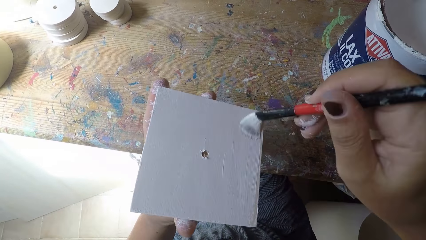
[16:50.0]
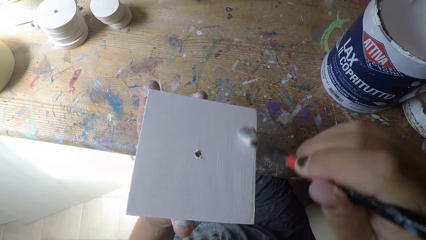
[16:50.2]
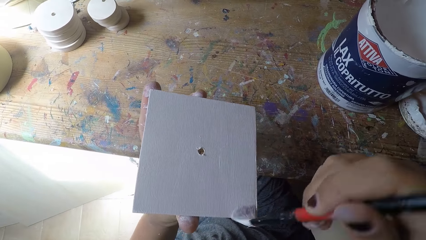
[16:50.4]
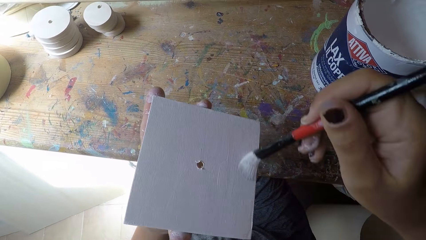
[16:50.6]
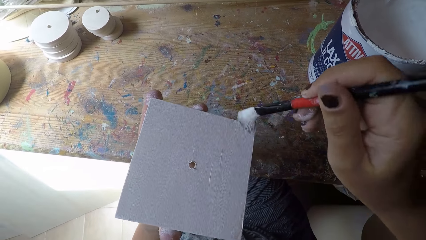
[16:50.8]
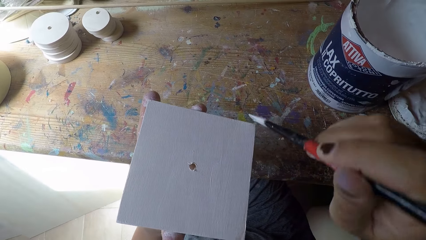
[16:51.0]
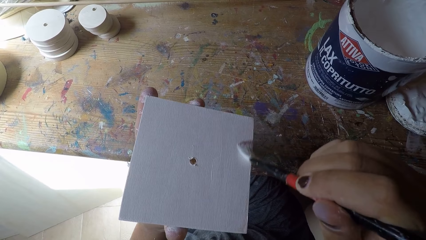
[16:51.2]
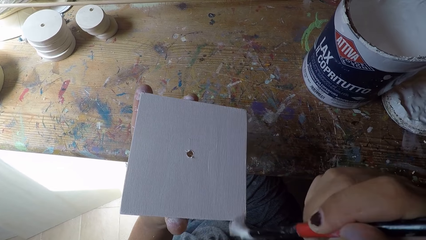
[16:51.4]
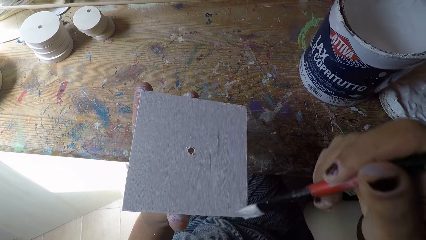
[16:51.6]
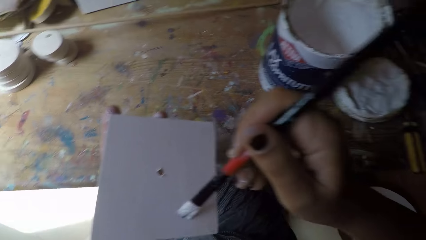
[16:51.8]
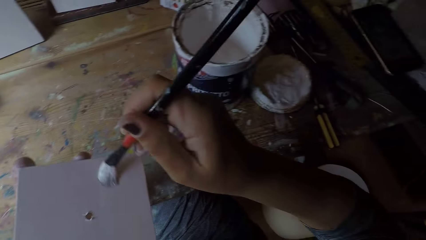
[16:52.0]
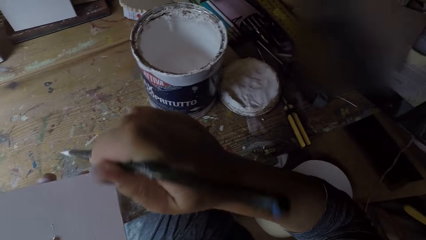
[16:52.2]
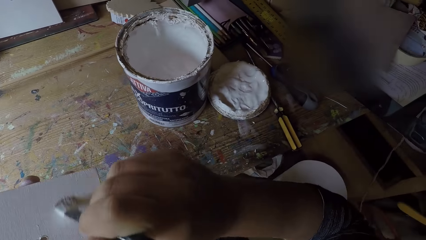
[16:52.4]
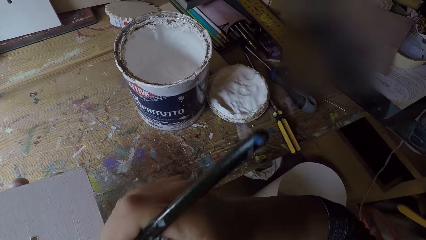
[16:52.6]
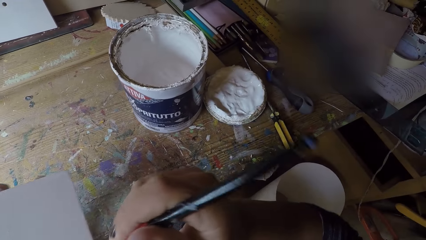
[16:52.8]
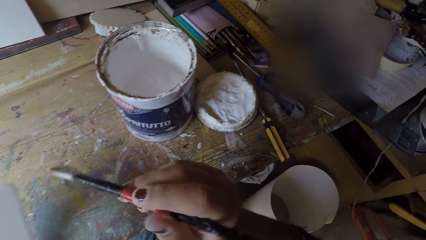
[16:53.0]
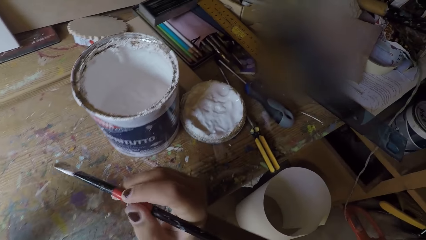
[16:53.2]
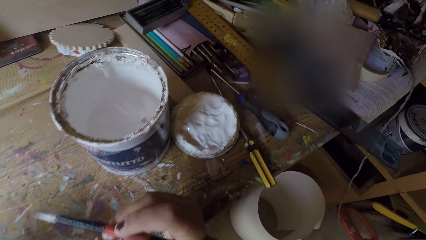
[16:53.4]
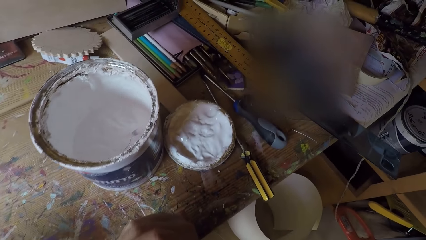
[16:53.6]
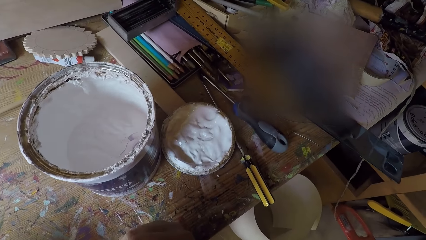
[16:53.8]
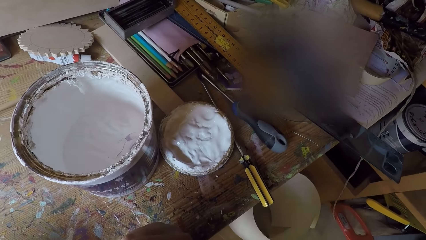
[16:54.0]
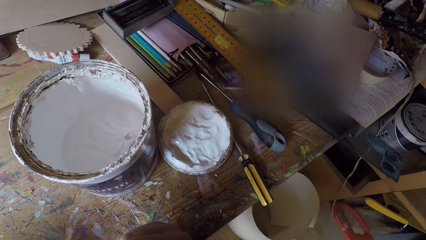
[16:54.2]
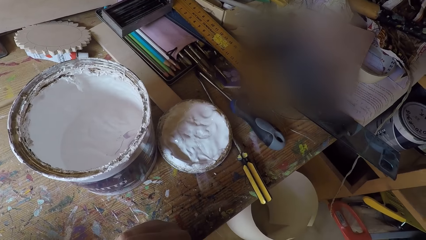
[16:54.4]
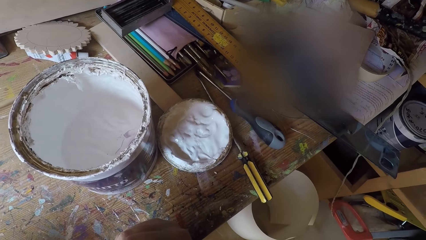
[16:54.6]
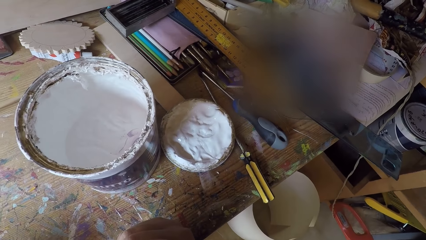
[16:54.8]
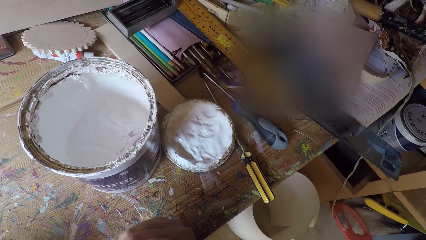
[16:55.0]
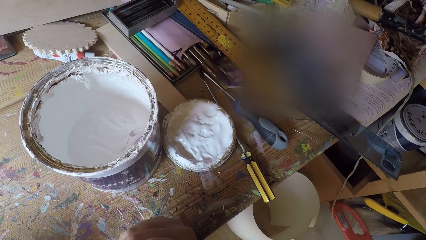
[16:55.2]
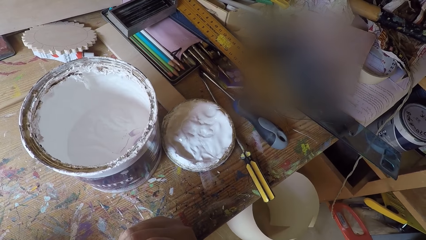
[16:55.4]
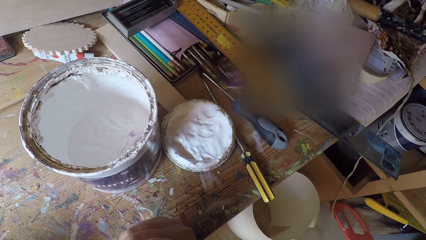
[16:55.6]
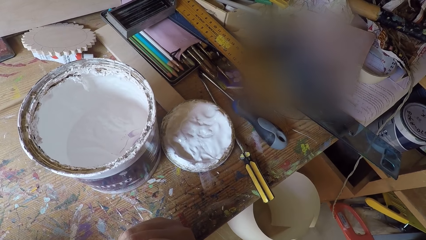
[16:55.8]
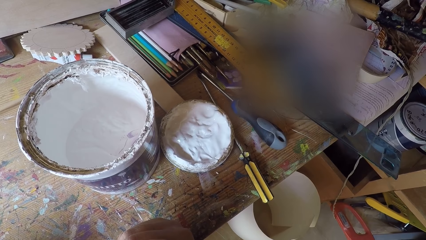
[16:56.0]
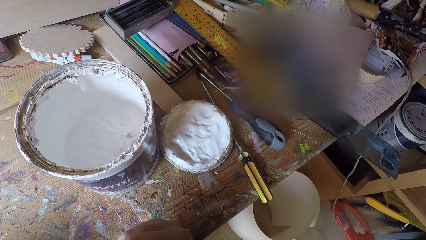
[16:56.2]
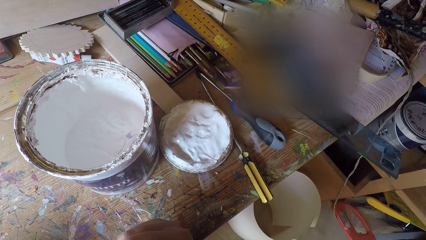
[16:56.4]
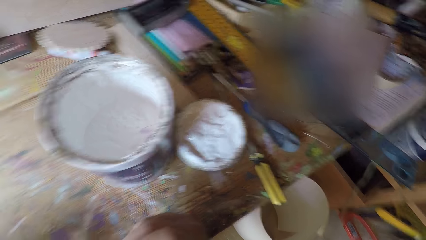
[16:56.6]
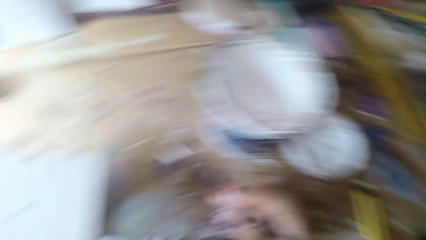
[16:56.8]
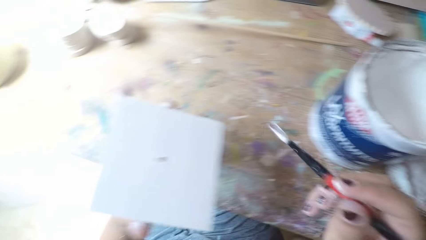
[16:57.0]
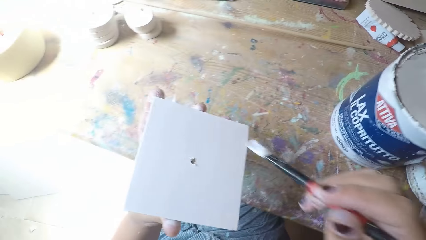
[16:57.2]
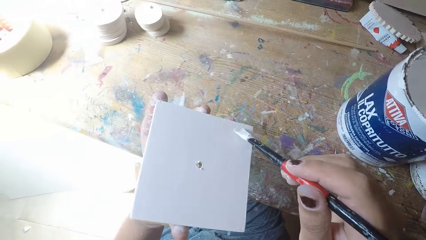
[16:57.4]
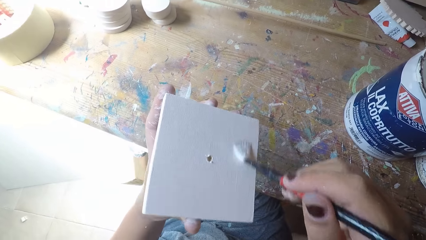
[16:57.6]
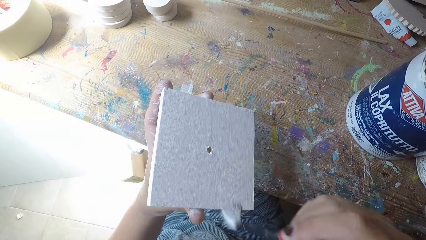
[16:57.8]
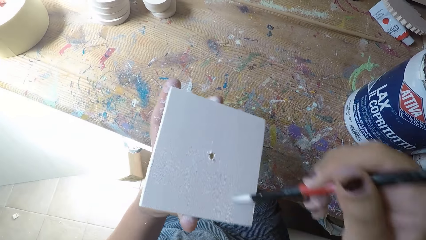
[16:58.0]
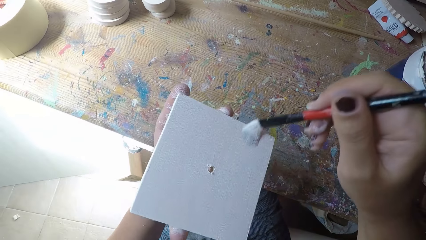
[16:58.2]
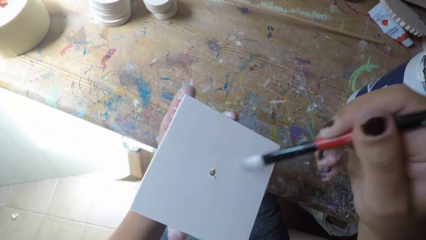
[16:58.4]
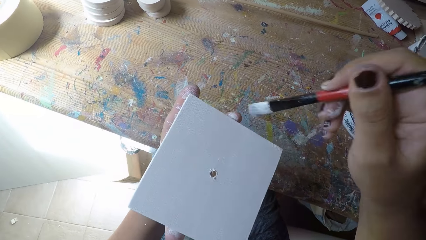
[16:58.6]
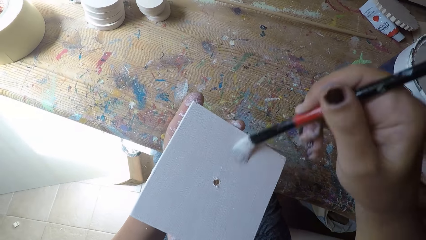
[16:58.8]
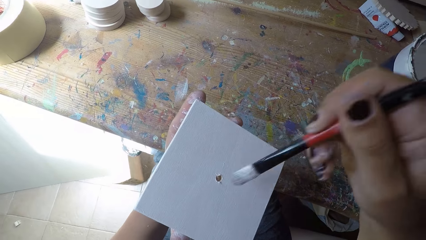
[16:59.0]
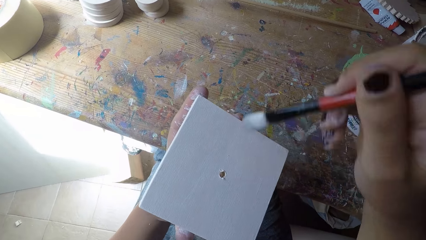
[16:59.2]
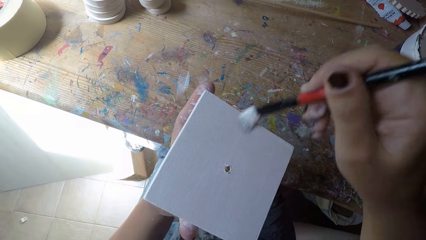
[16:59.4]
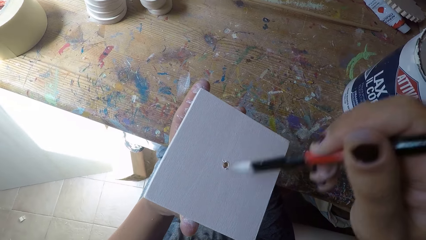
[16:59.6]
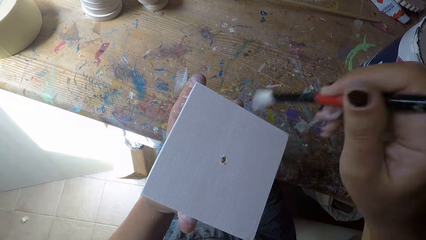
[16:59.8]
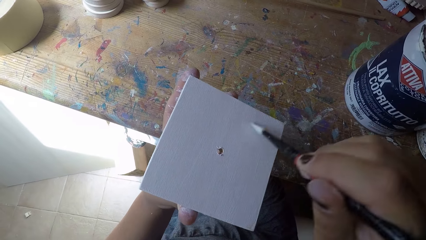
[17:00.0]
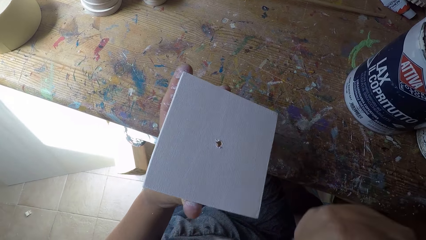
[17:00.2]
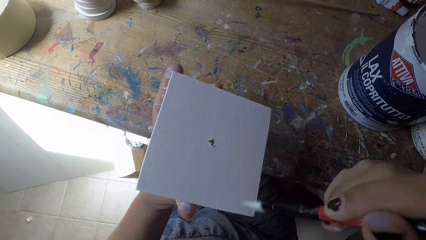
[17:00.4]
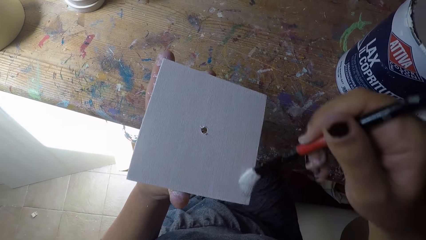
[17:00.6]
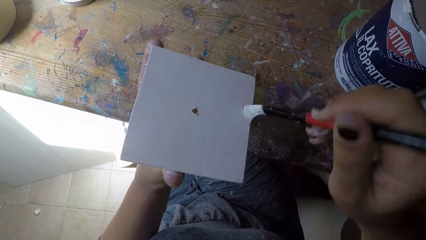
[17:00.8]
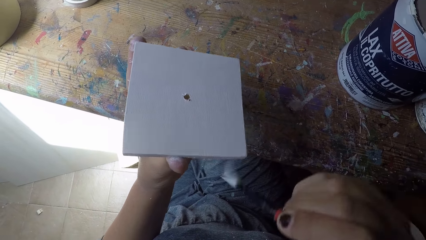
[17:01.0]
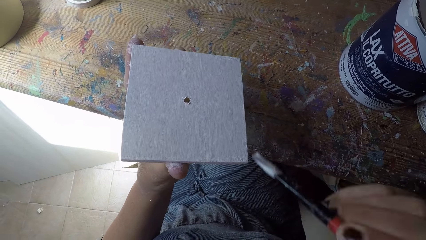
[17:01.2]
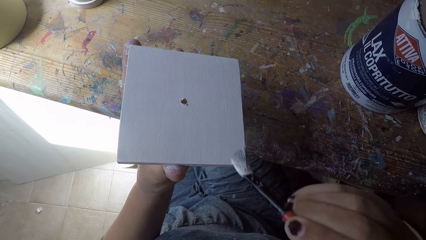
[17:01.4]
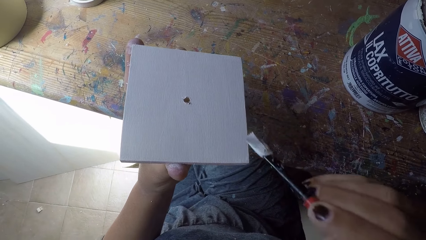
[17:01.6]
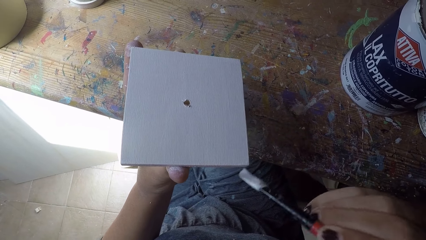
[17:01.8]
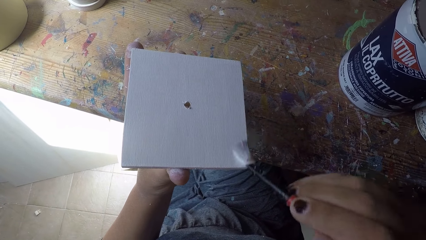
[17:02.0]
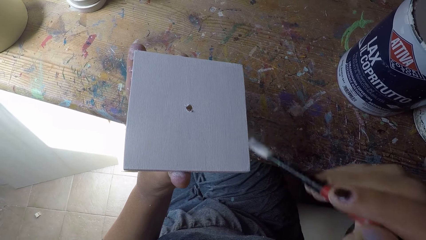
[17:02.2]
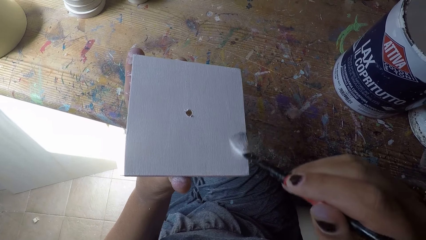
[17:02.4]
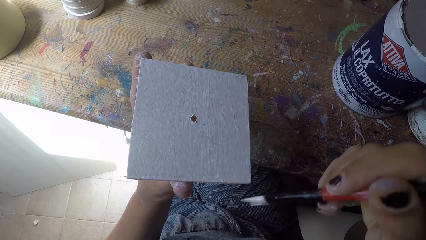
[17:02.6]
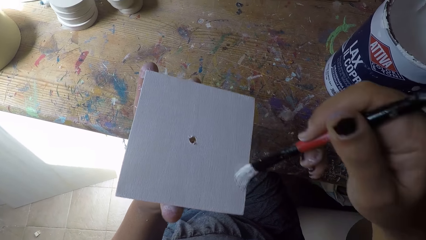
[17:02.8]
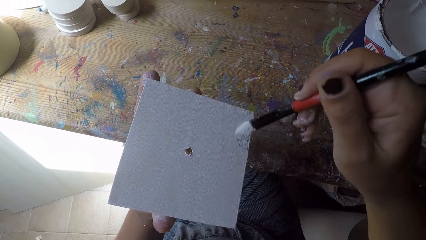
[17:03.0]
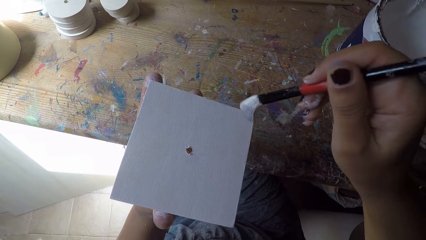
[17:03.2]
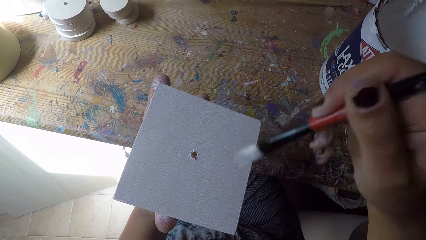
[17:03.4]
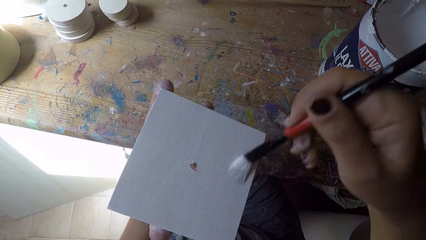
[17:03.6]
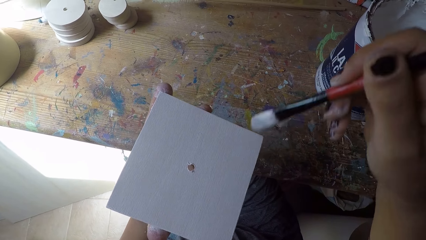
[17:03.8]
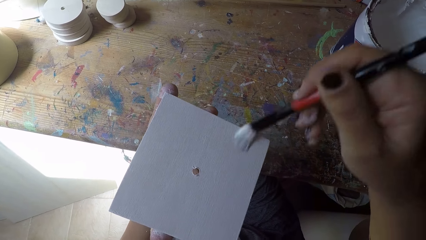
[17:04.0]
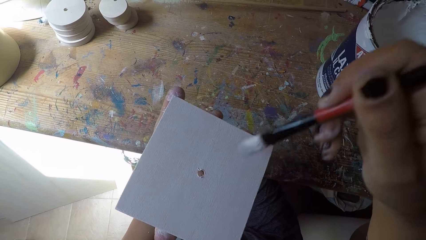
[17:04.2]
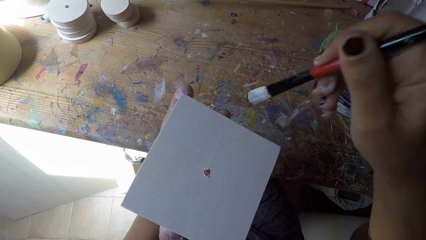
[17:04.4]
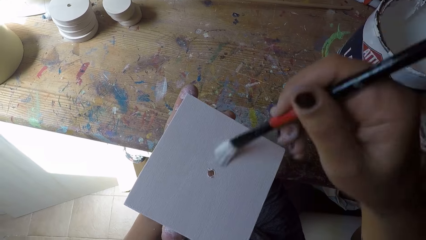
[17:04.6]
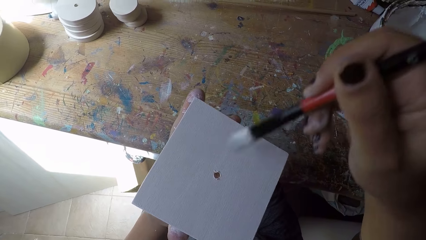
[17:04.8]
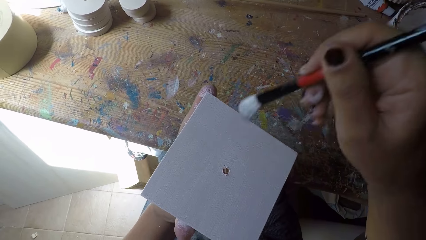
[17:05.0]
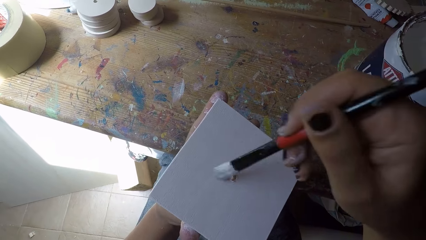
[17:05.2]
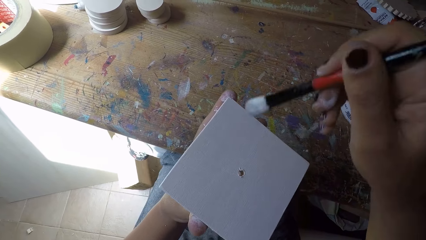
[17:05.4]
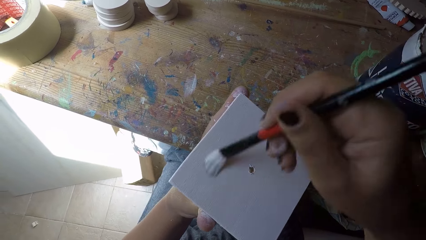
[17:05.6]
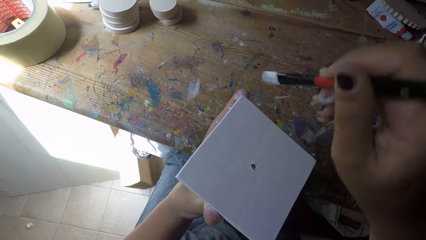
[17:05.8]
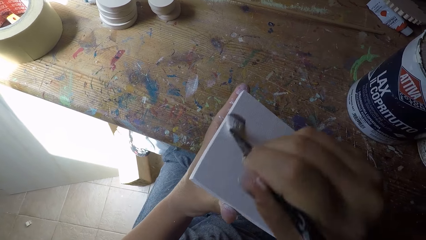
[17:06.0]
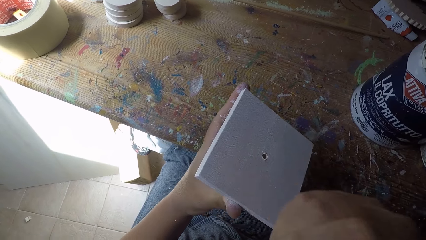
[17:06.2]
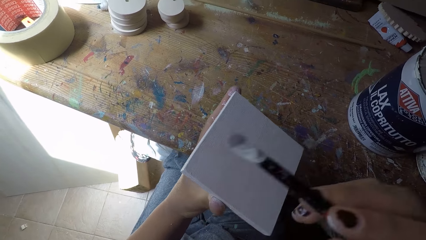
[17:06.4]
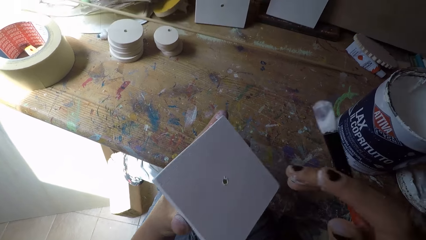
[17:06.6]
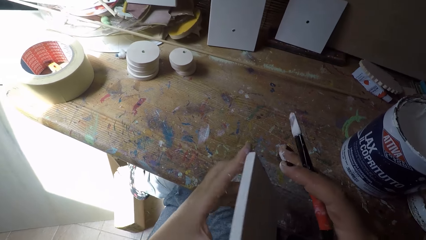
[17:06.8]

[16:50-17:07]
The camera wearer looks around. They paint a cardboard with a paintbrush.
